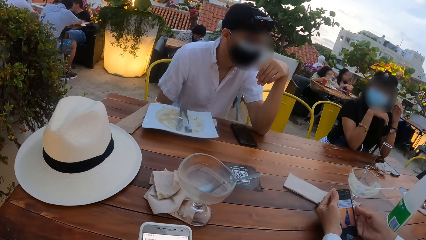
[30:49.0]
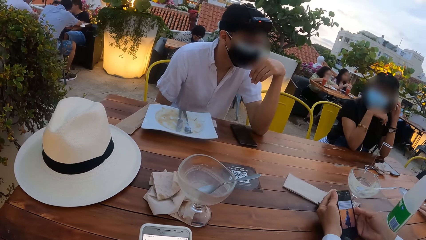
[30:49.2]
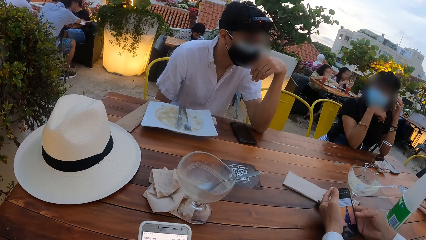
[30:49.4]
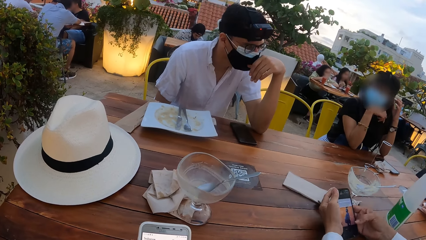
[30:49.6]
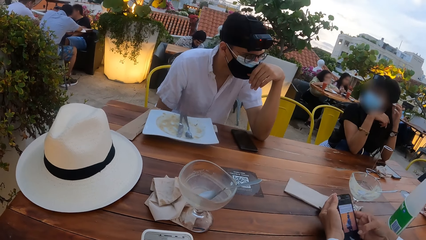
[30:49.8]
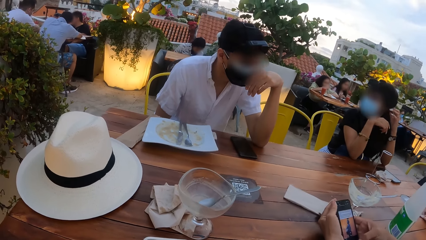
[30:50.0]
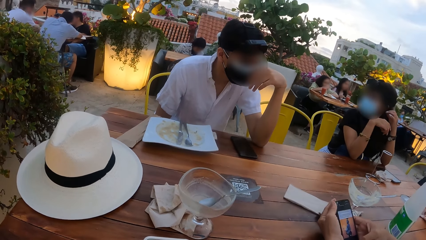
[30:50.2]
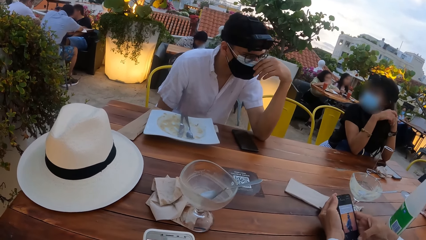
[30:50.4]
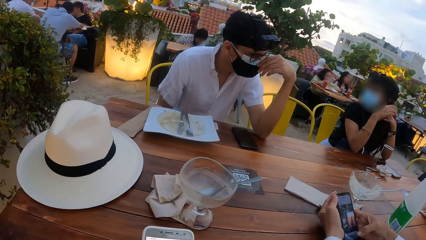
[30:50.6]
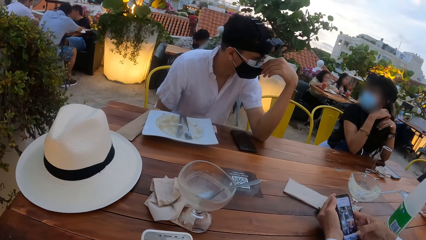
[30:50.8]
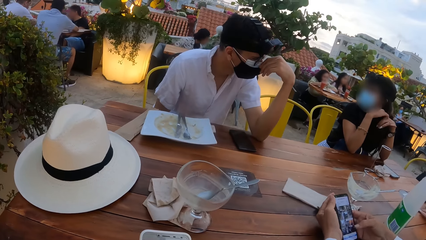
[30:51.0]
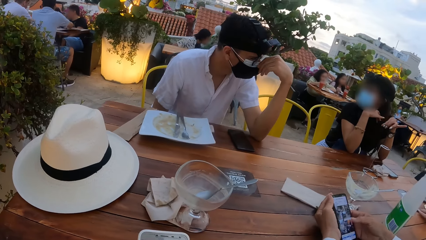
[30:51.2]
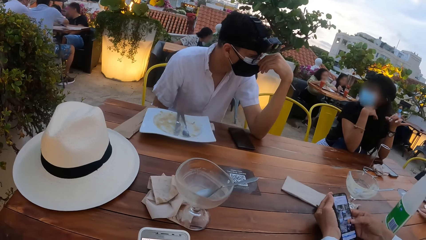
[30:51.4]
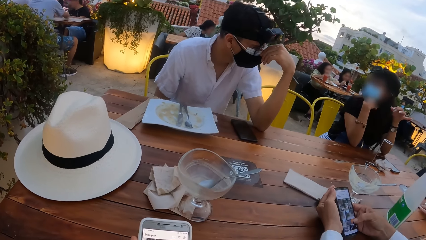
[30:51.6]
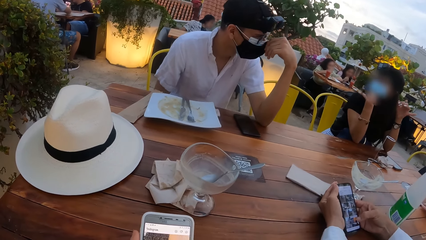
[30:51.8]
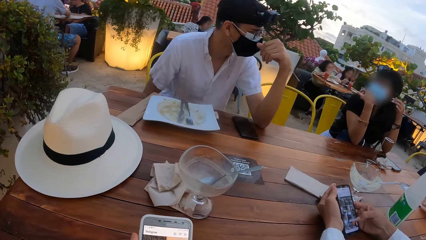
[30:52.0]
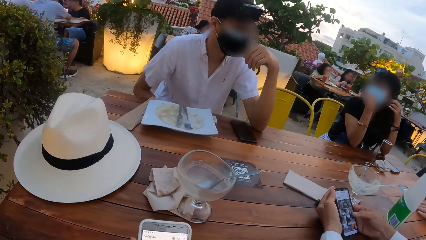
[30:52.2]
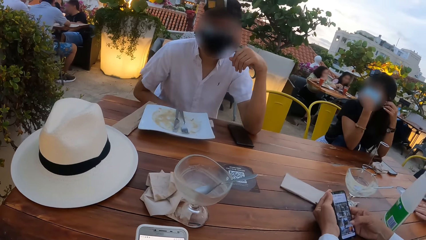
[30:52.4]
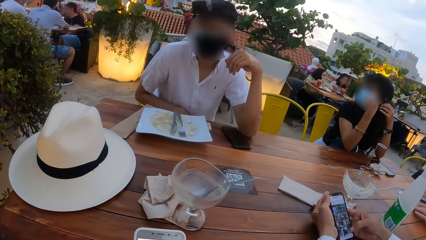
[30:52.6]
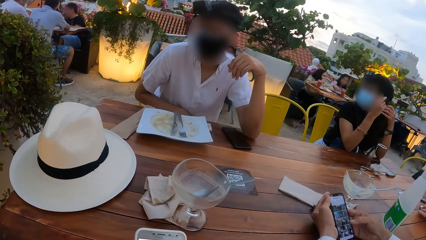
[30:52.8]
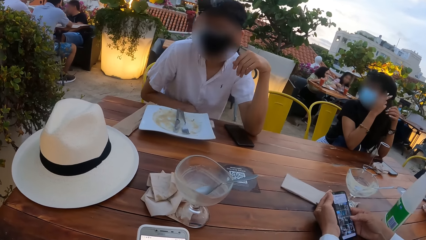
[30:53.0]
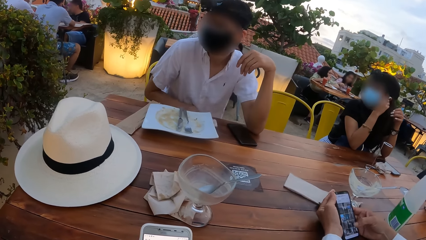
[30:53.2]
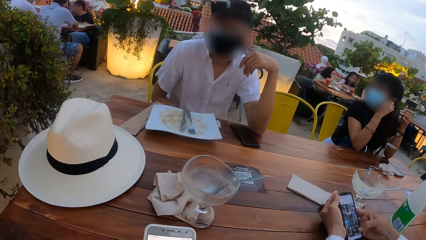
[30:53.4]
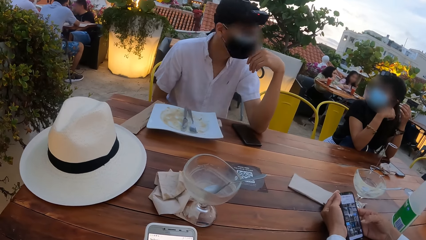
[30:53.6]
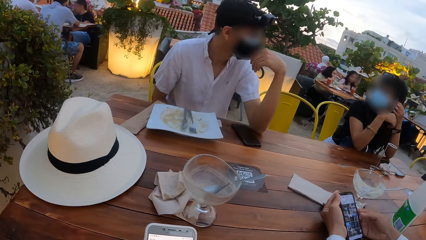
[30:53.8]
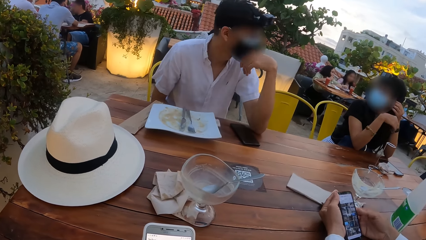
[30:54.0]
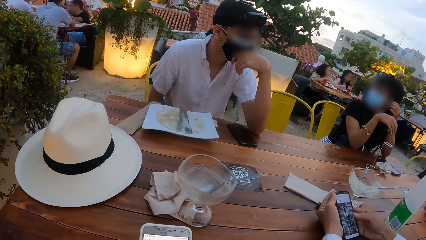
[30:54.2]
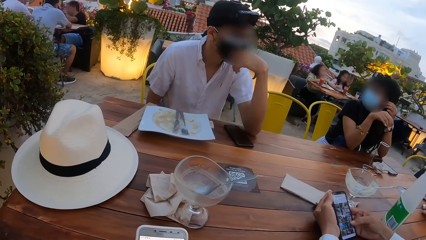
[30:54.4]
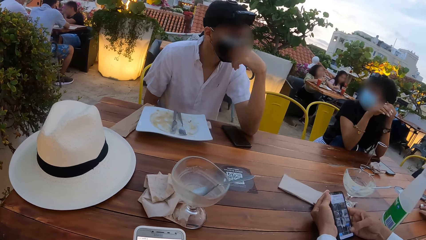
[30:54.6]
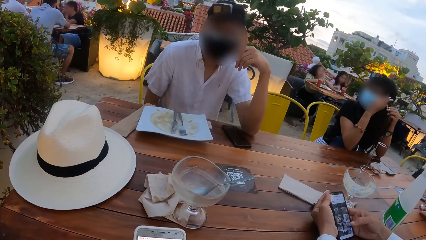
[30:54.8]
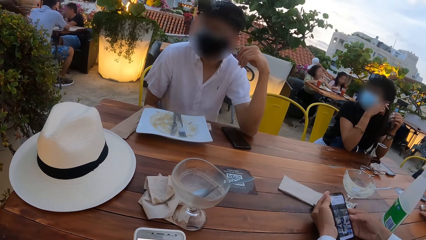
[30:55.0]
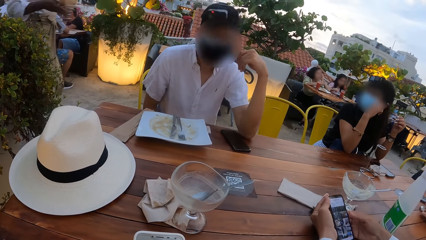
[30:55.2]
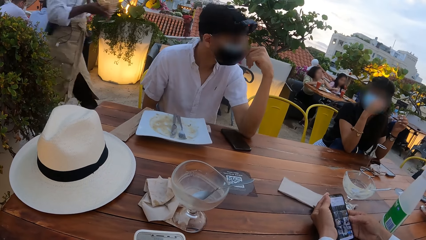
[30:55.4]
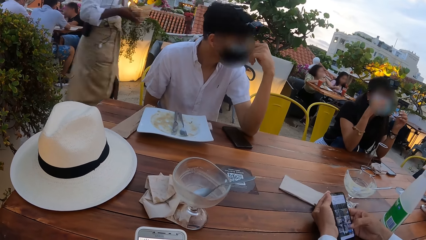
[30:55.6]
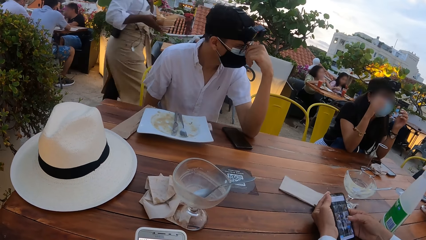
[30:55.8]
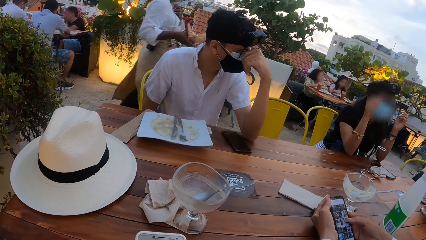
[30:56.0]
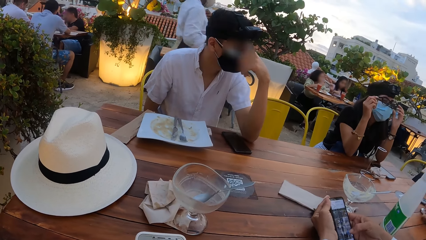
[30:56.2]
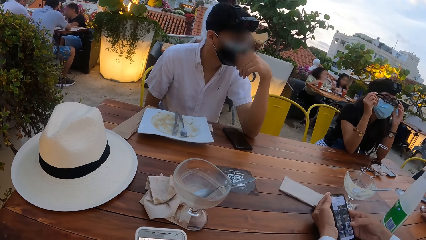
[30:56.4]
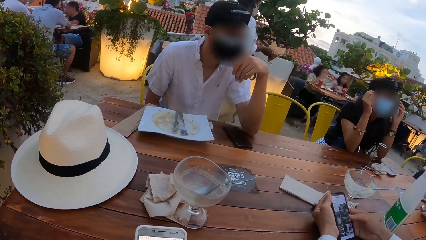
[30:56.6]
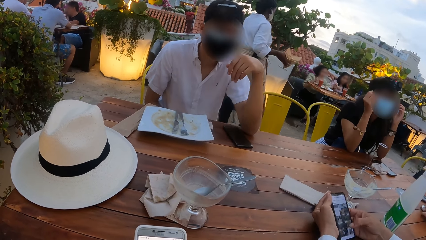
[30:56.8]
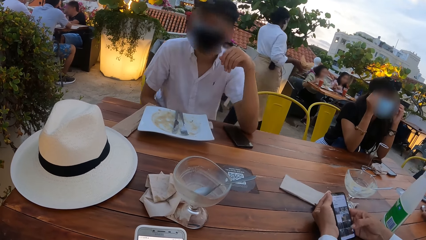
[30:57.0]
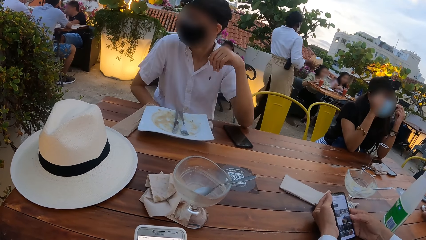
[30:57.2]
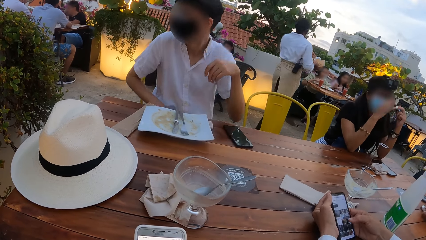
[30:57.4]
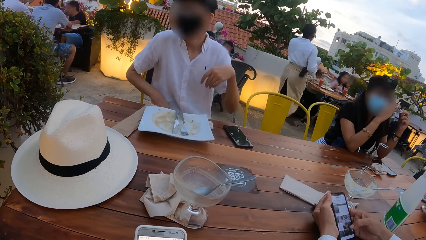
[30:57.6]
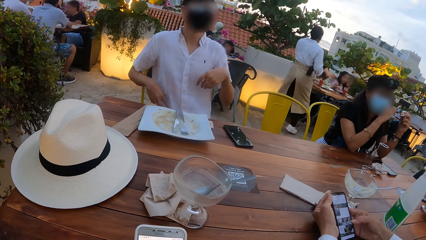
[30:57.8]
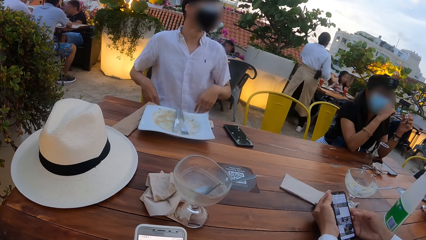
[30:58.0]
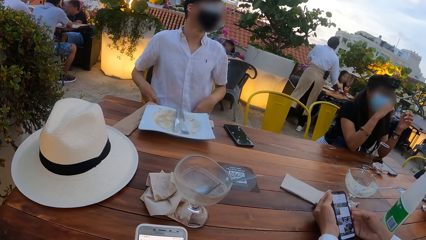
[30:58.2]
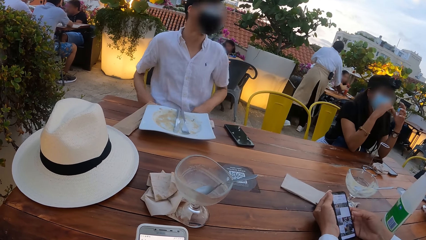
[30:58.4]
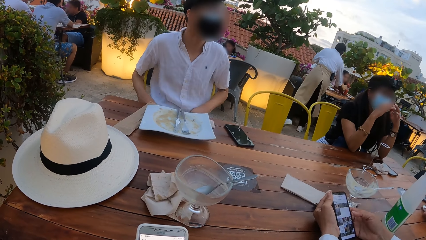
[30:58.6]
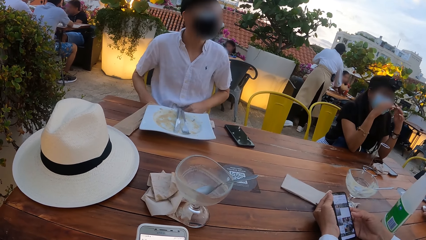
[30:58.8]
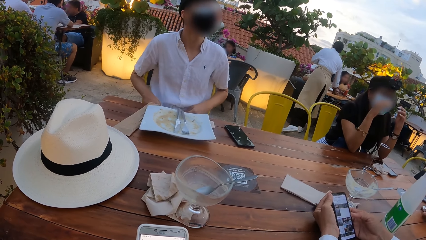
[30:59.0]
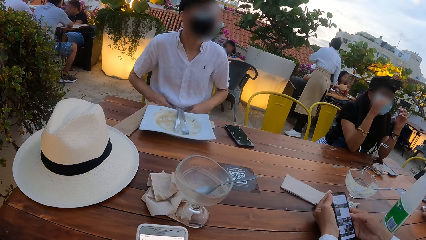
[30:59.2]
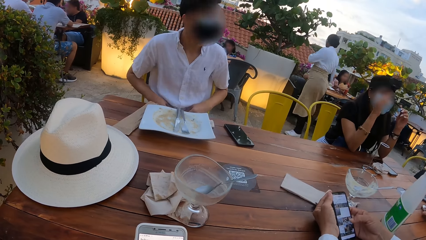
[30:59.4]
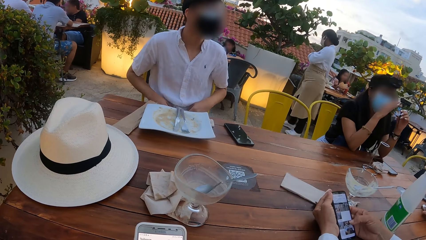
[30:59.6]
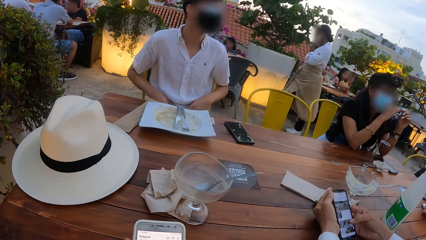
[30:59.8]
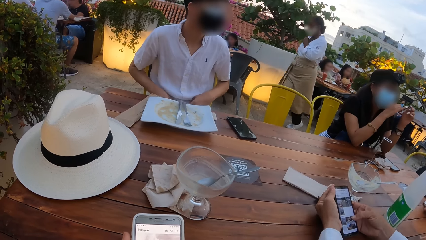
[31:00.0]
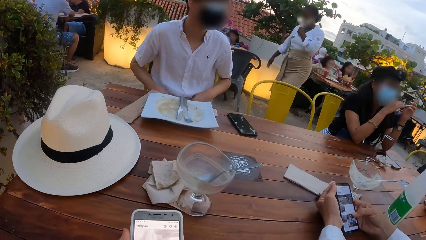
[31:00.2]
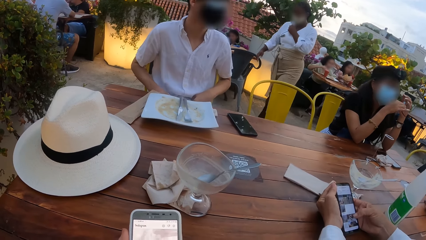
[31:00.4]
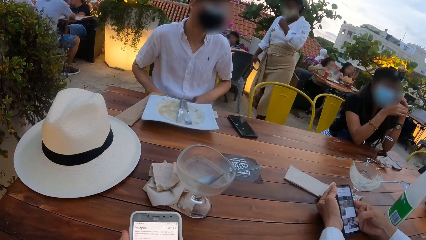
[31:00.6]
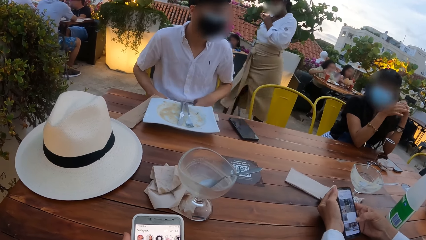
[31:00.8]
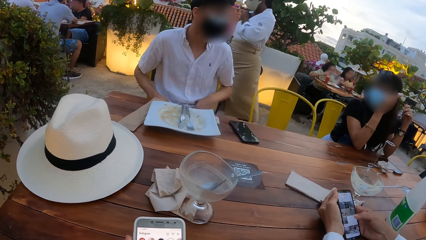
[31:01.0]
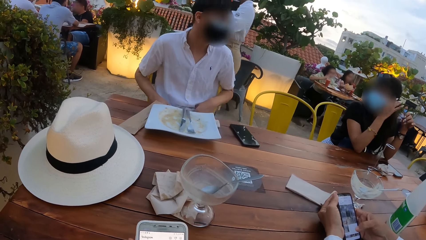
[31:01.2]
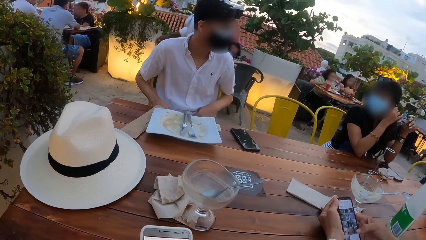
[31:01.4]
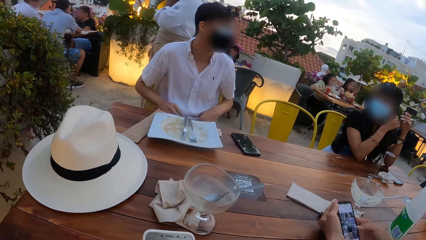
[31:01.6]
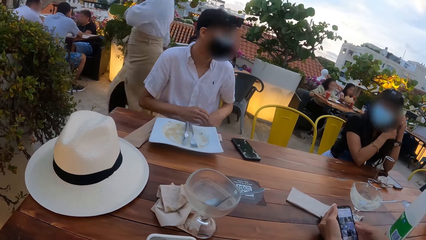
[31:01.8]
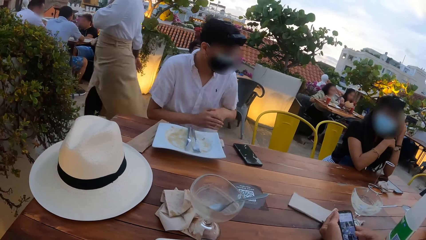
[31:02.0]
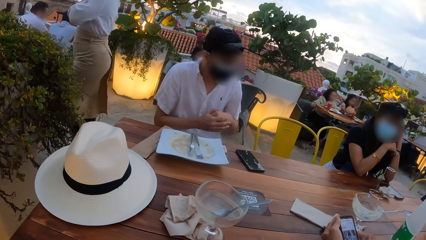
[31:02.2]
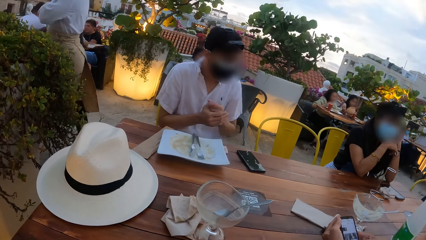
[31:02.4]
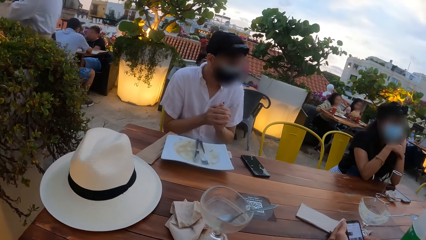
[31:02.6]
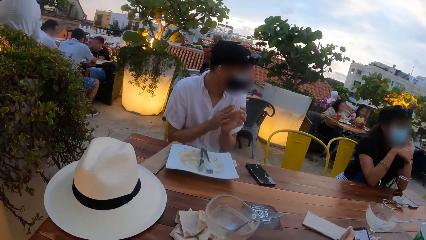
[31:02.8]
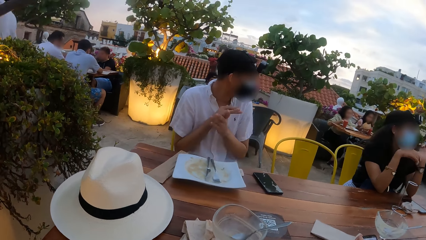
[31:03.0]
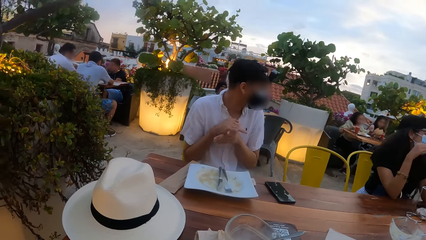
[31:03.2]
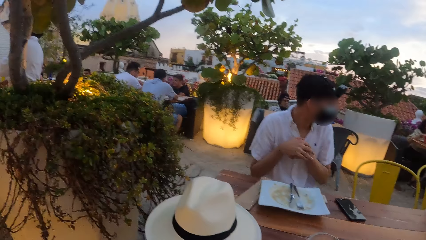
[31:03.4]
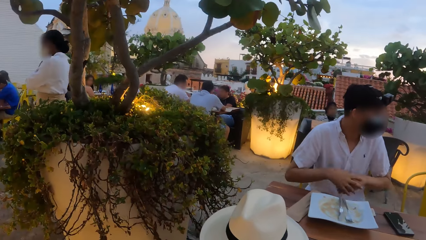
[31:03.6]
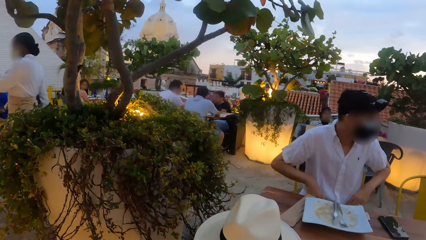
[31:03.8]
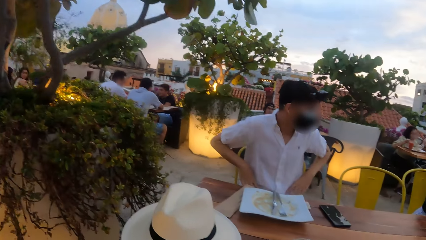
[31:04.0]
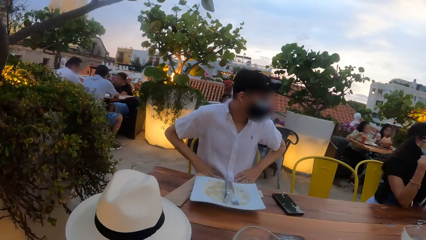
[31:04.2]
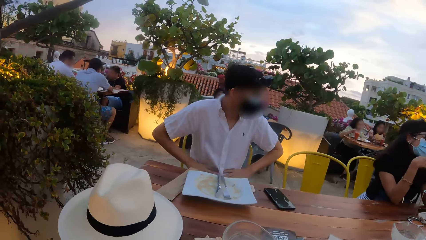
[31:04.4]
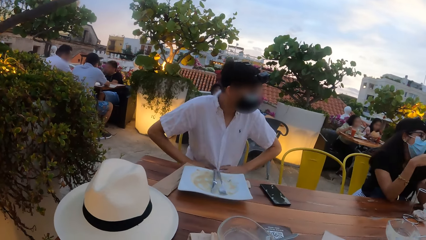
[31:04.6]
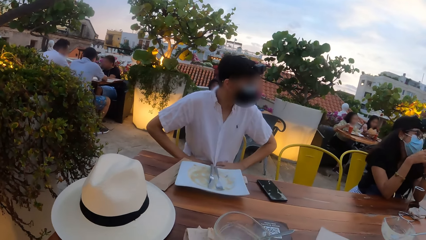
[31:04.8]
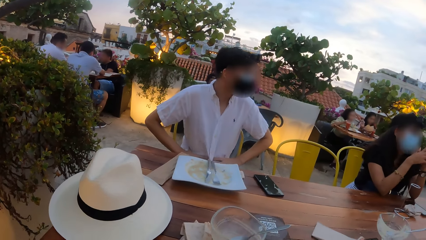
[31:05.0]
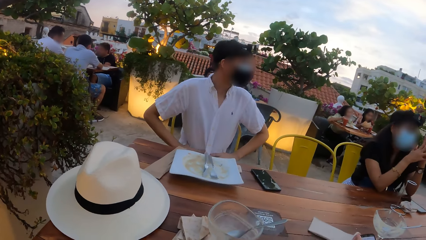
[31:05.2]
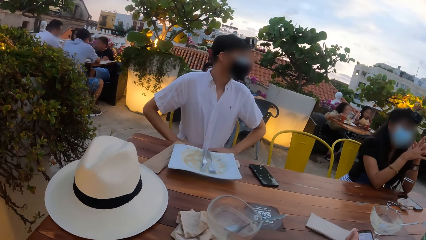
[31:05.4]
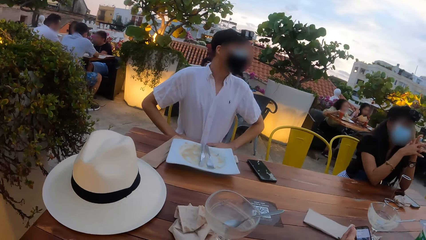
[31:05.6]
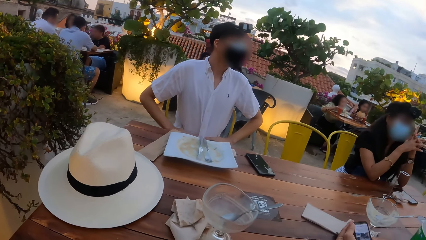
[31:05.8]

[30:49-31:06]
A man holds the phone in his hands. A person talks to another person and a third person. The man presses the phone with his right hand. The camera wearer uses the phone. The person talks to the other person. Another man rubs his hands together. The camera wearer looks around.
